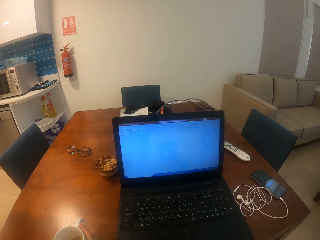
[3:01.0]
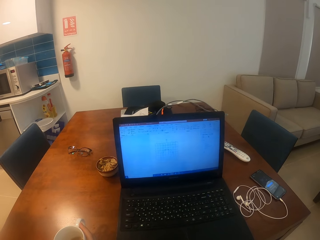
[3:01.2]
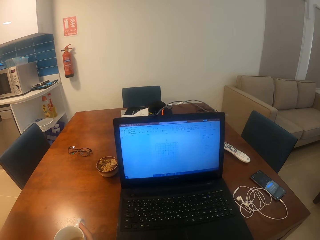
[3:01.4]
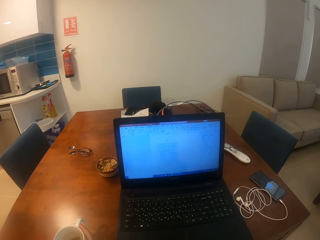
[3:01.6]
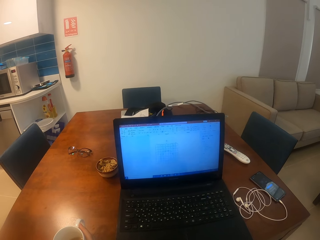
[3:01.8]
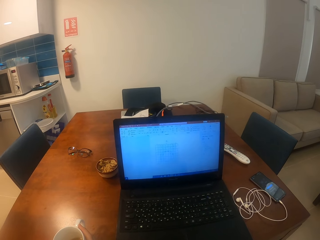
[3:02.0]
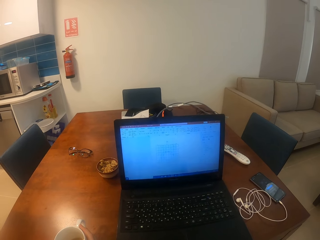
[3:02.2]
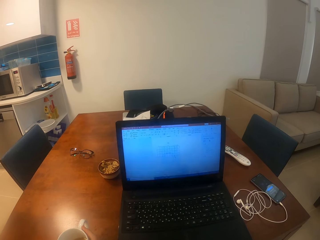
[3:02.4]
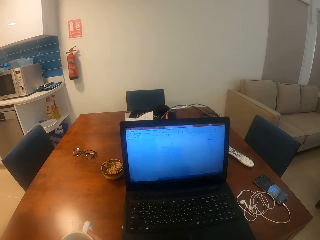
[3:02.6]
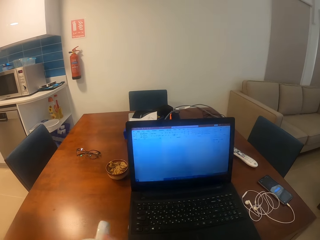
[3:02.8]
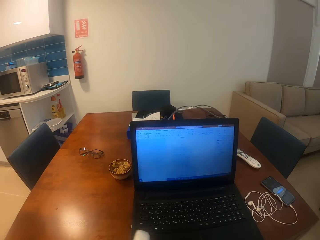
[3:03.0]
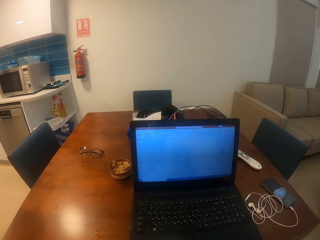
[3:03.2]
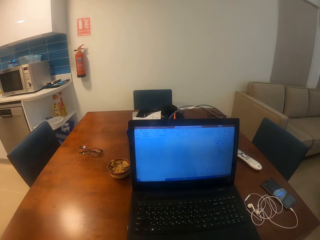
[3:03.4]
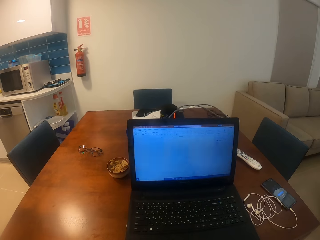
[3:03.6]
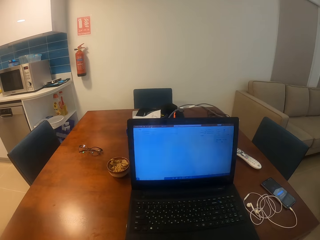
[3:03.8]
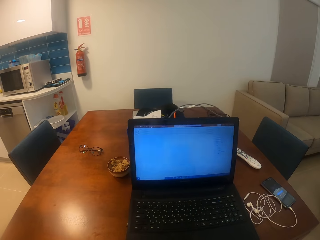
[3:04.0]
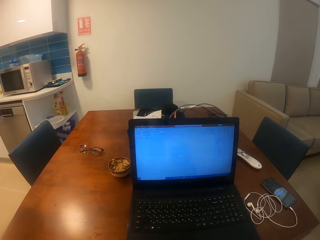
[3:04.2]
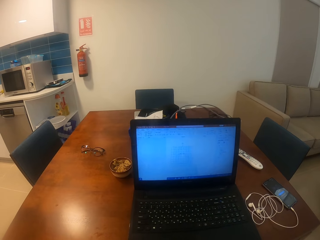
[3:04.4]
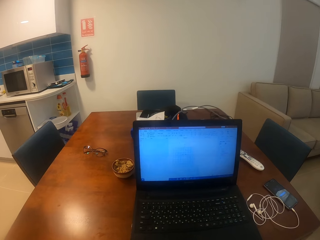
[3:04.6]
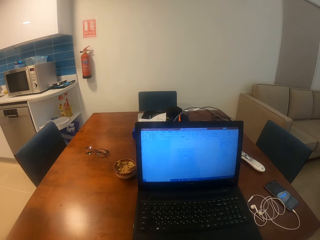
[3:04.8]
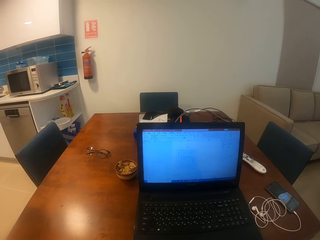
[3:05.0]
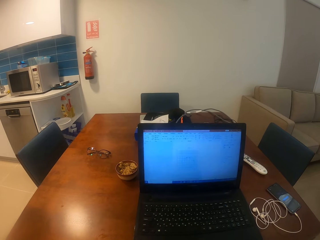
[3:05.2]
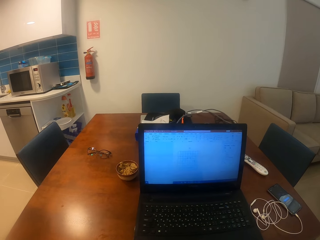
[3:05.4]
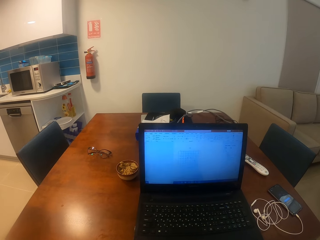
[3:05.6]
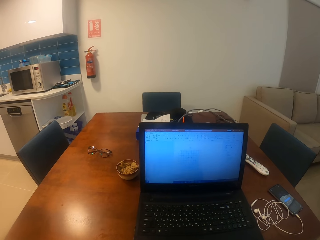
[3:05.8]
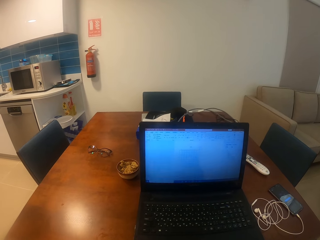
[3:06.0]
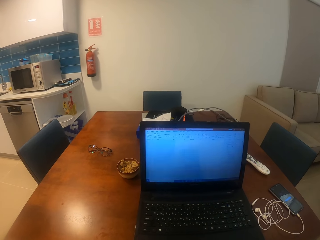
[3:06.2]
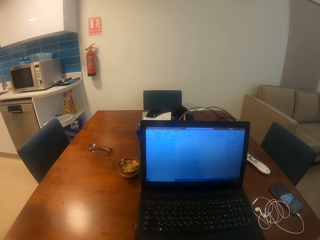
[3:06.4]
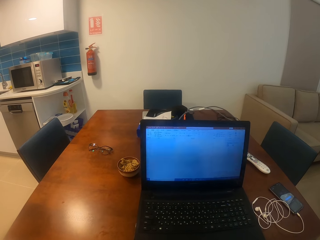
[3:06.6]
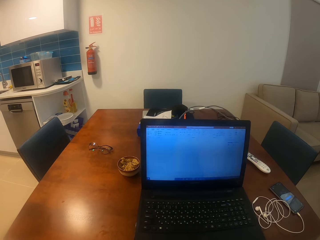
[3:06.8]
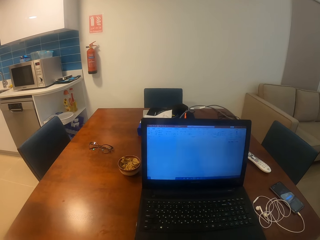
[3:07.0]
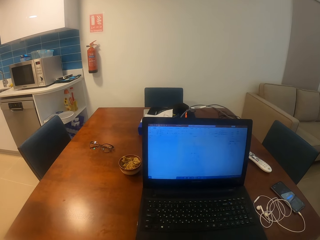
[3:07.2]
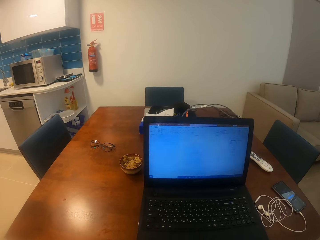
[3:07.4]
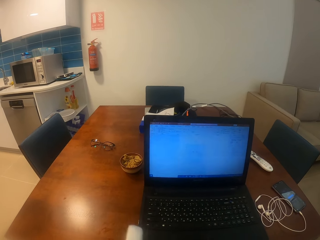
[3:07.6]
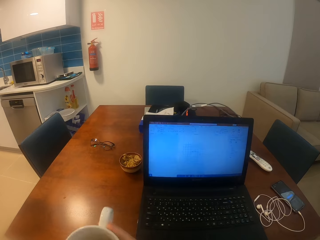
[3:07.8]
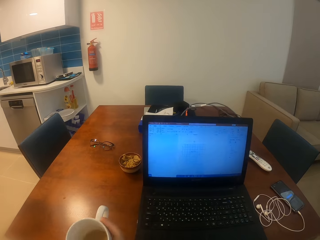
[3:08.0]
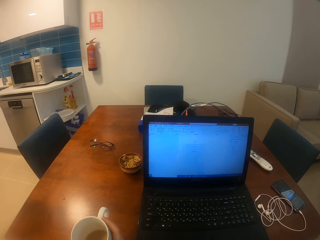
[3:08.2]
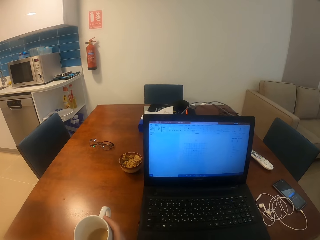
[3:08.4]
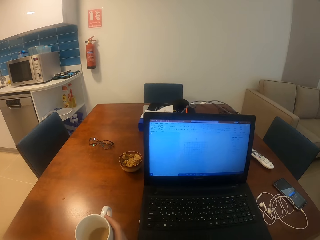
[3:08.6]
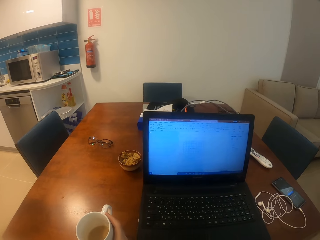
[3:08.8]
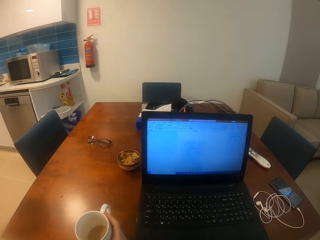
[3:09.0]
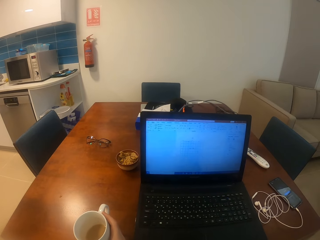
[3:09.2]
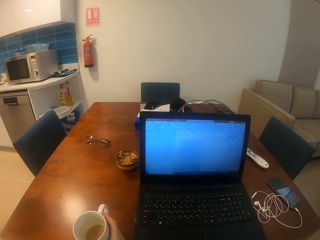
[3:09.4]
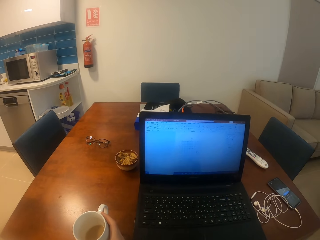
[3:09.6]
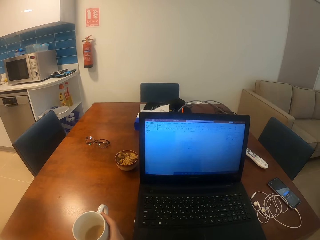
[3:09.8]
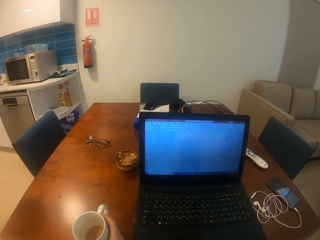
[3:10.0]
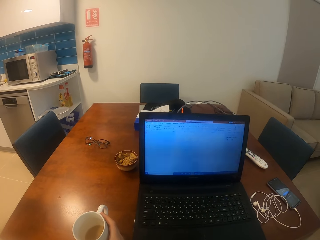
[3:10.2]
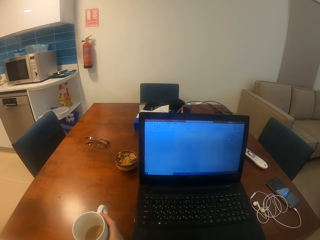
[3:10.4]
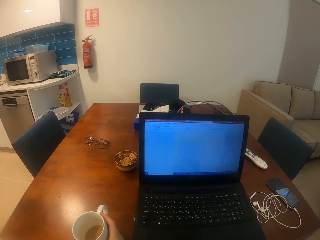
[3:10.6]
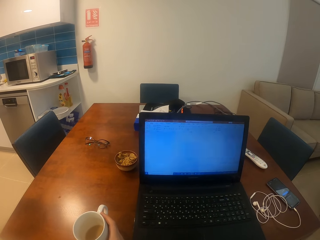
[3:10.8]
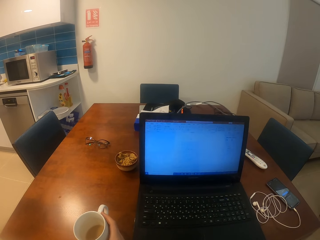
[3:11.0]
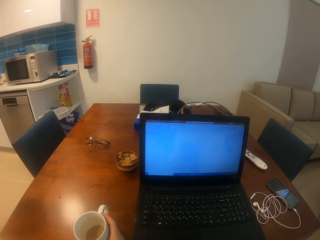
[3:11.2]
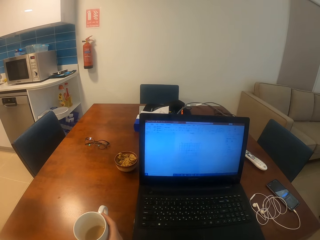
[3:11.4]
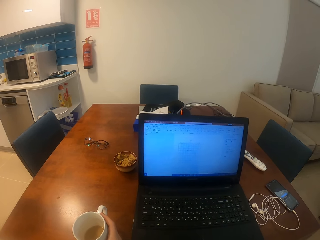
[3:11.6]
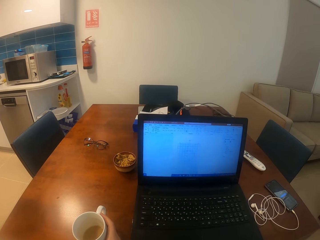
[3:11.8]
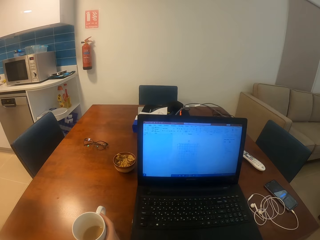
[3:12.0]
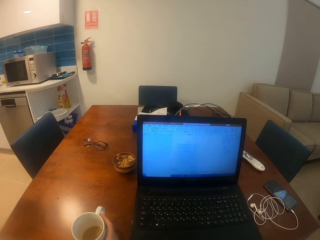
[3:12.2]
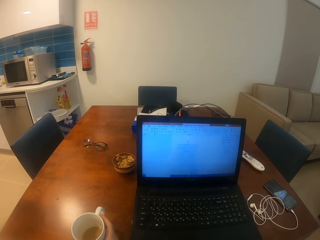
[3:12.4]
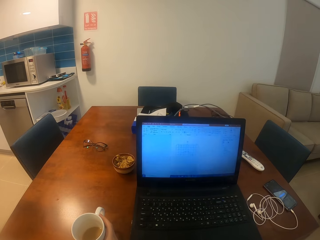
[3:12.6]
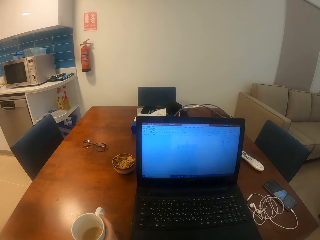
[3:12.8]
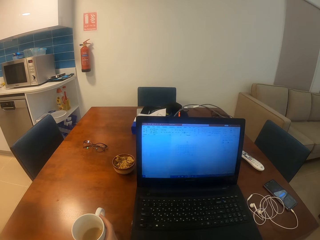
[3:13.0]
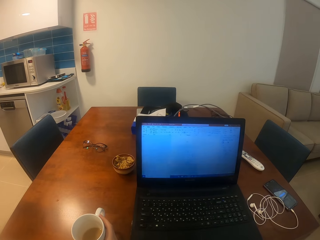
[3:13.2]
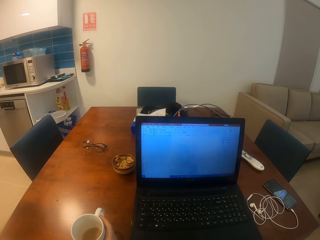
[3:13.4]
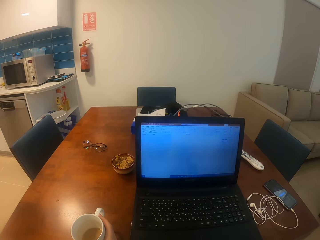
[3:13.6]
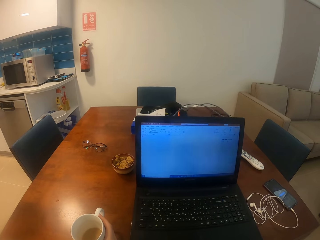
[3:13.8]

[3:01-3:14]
The camera wearer picks up a mug. They sip a drink from the cup. They stare at the laptop. They look around a room. They put down the mug on the table. They stare at the laptop. They look around the room.

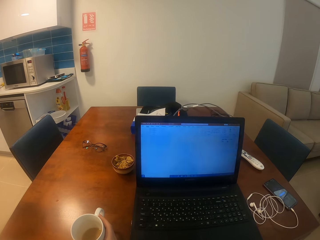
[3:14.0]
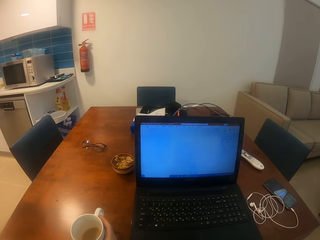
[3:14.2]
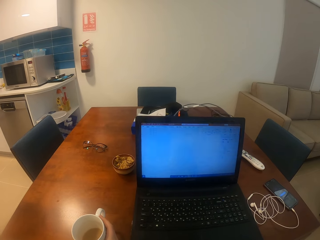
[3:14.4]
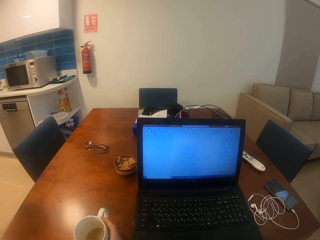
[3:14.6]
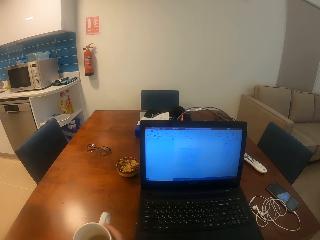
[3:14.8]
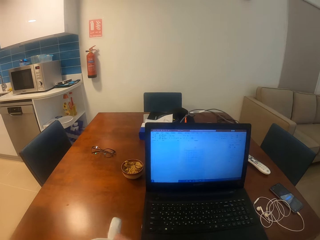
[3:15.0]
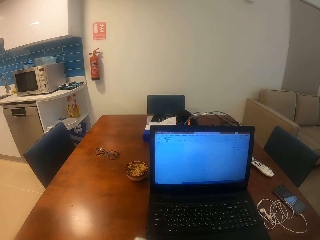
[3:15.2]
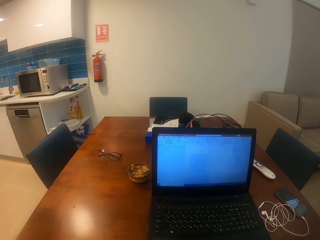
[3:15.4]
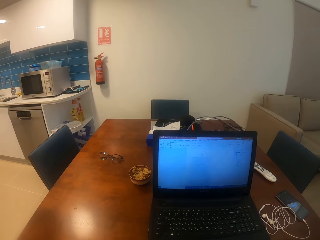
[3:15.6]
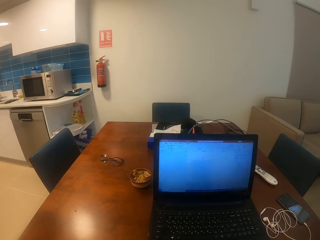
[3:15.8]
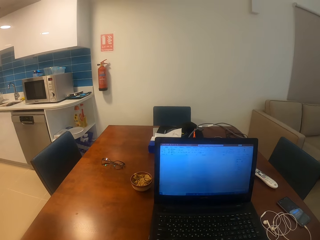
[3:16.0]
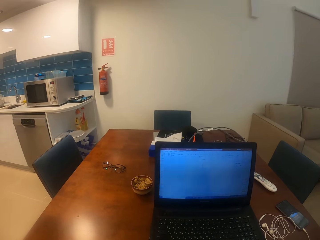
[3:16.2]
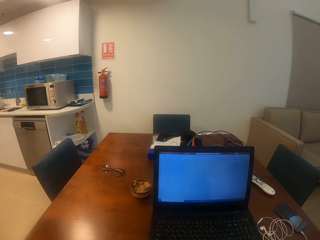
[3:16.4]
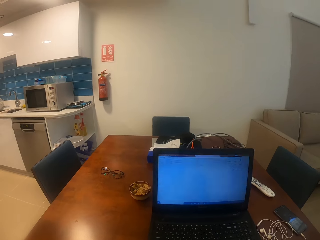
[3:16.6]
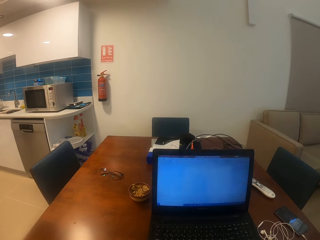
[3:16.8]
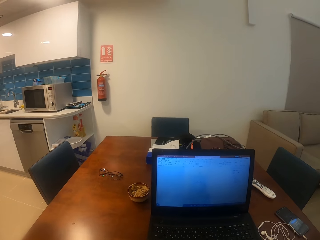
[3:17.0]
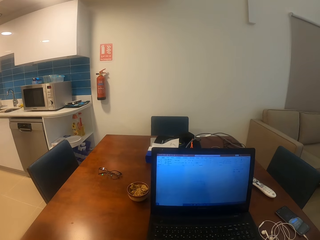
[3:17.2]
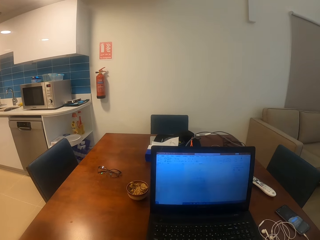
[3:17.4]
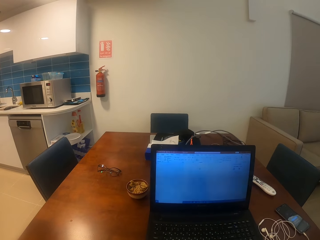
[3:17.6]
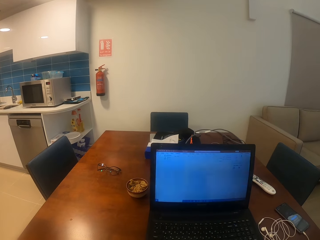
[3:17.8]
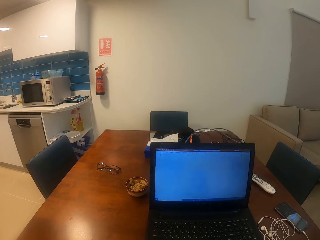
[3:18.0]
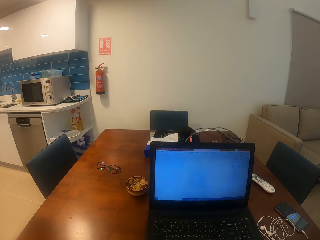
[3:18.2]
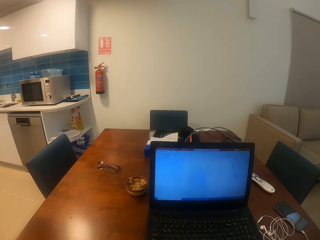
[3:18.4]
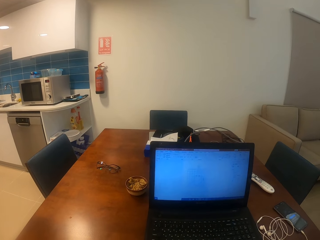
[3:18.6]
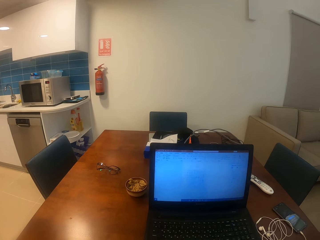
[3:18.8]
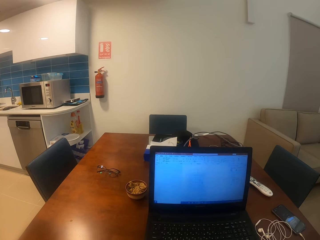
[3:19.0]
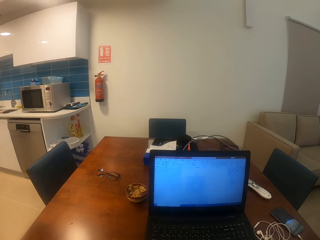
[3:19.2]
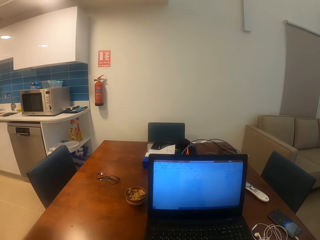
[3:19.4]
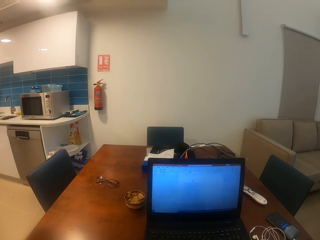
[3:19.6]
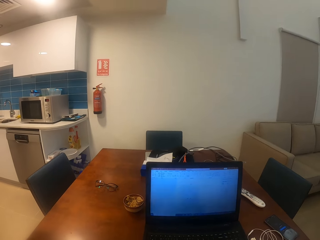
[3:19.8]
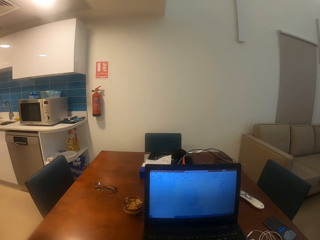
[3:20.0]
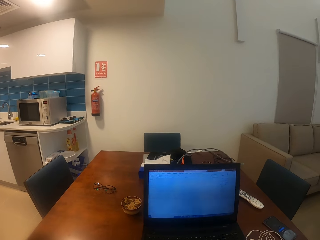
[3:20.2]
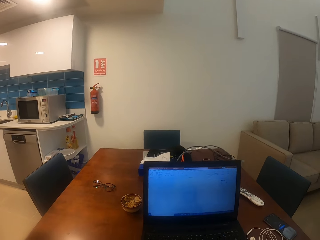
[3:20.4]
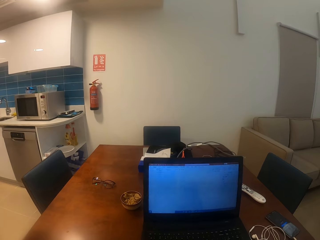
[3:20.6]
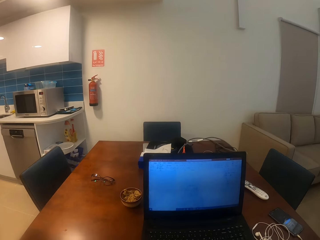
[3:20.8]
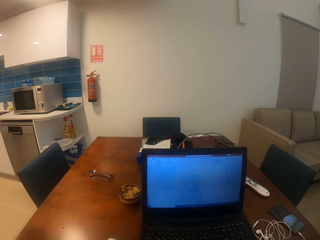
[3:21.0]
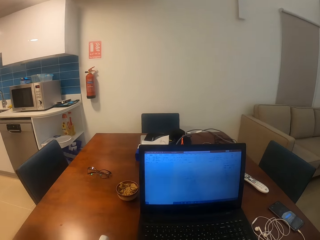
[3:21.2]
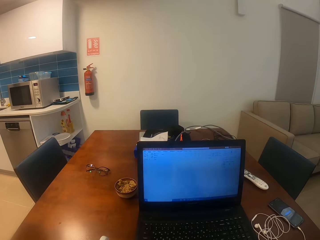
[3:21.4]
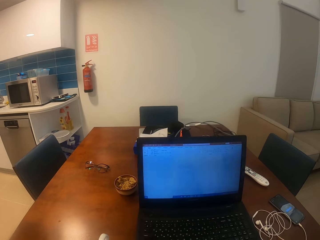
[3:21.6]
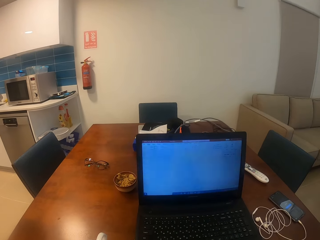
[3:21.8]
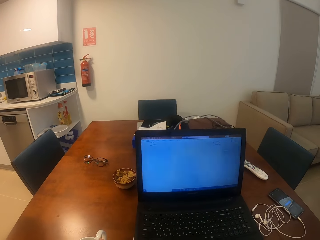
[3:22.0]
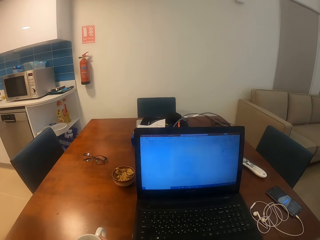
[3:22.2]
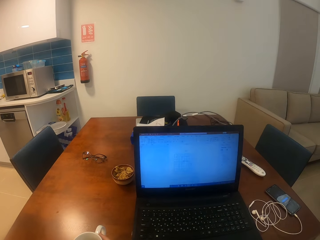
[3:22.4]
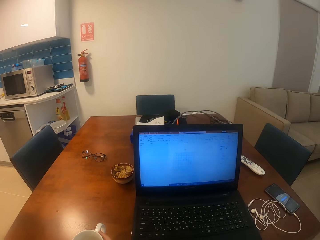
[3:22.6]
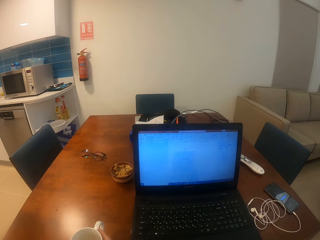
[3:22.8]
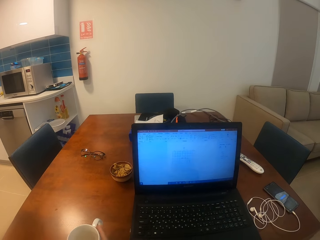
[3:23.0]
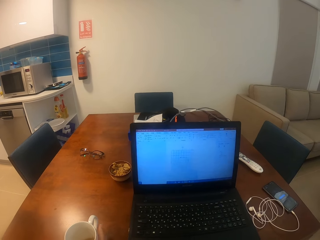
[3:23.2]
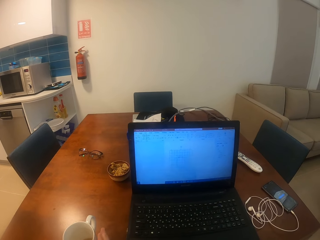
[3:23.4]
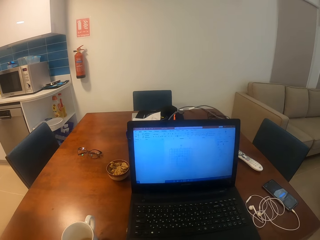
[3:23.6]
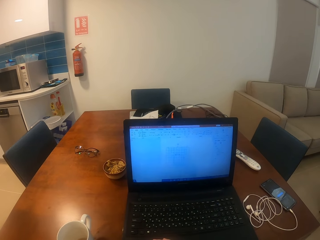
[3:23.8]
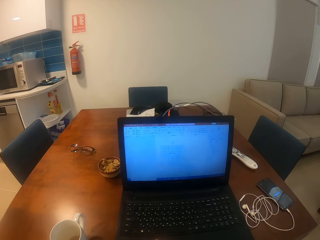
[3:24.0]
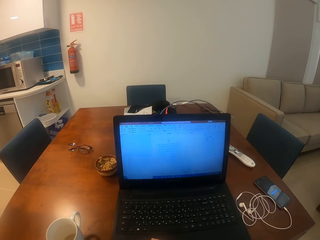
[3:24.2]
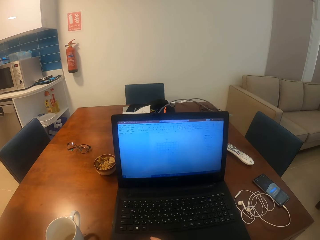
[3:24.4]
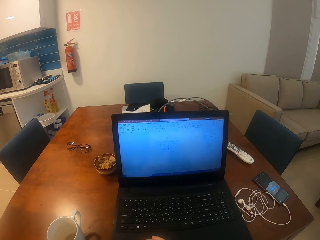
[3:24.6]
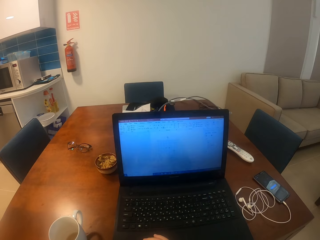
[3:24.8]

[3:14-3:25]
The camera wearer picks up a mug. They sip a drink from the cup. They look around a room. They stare at the laptop. They put down the mug on a table.
